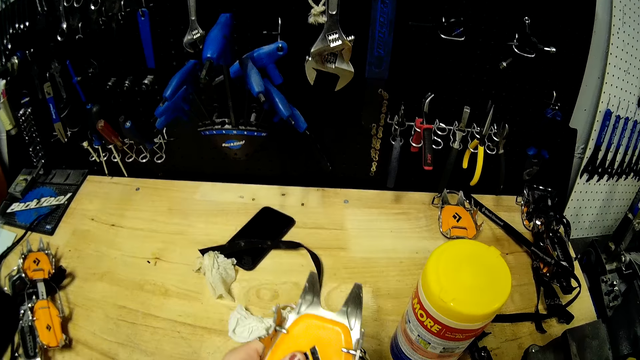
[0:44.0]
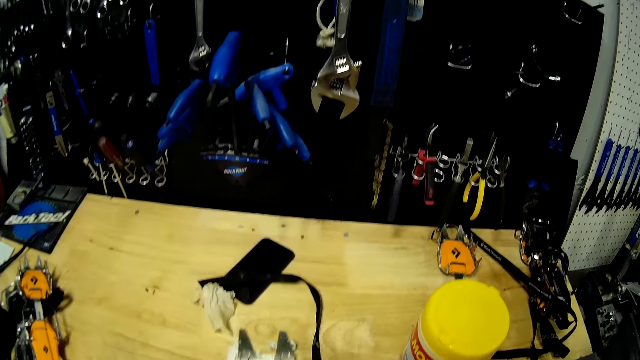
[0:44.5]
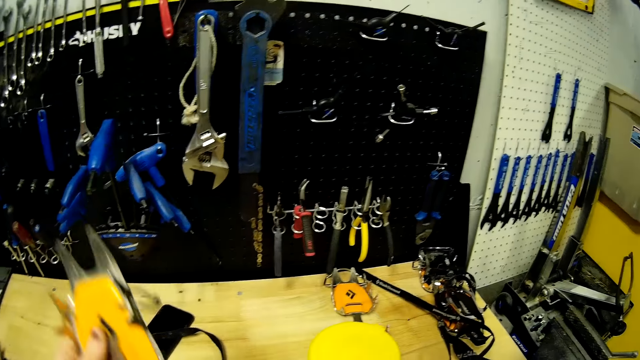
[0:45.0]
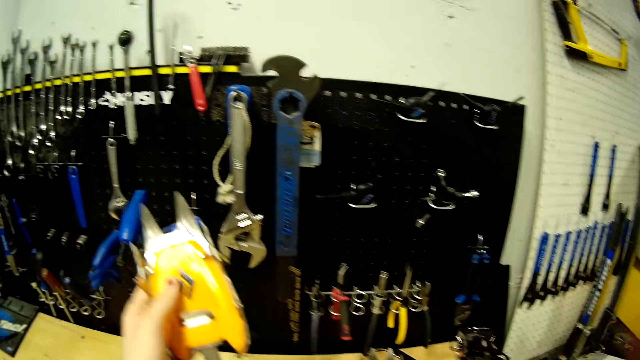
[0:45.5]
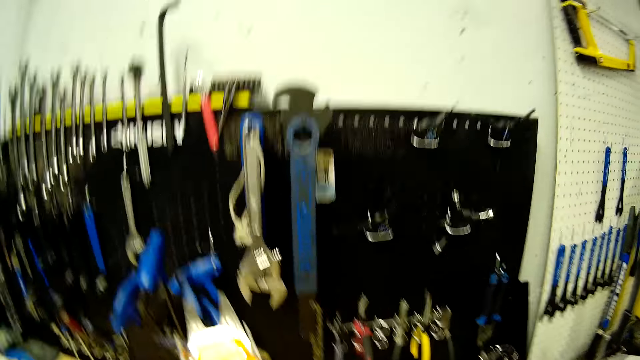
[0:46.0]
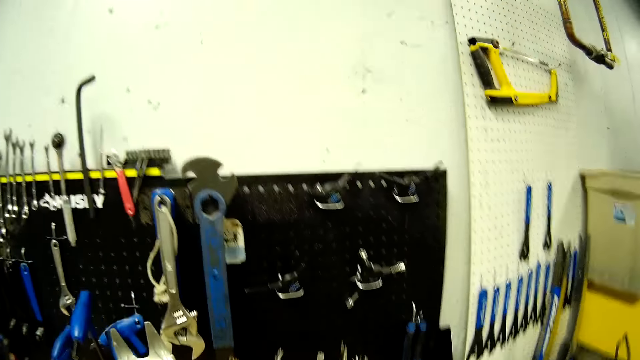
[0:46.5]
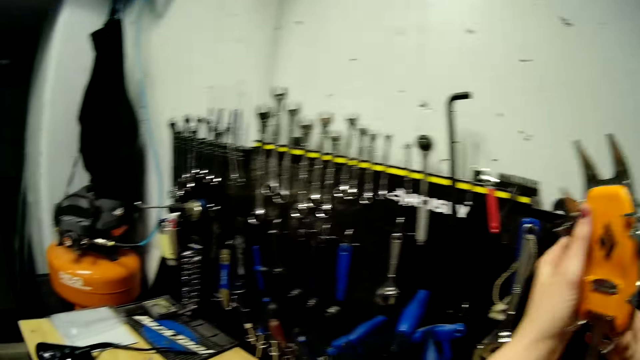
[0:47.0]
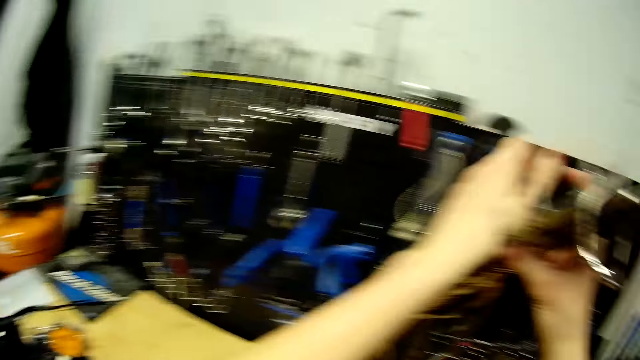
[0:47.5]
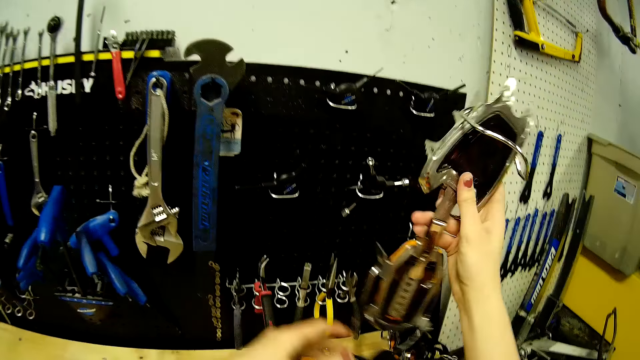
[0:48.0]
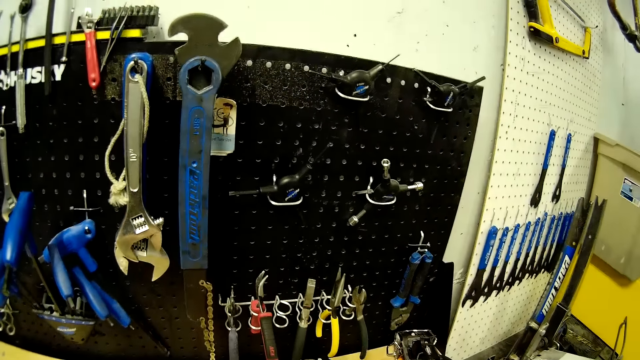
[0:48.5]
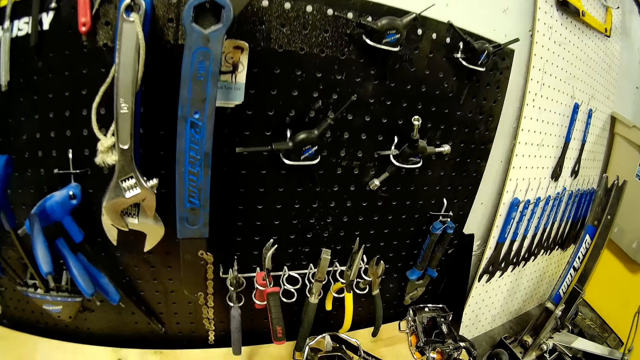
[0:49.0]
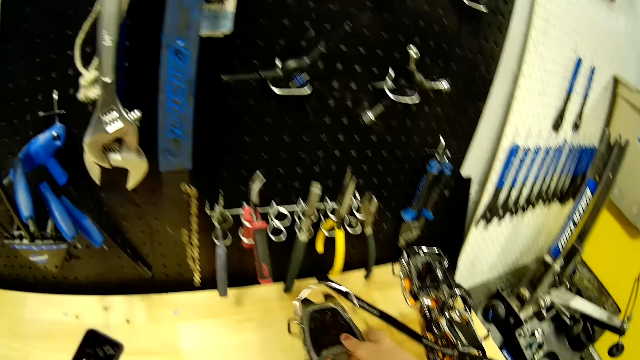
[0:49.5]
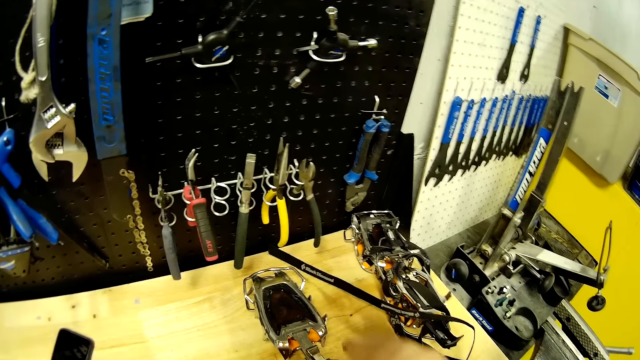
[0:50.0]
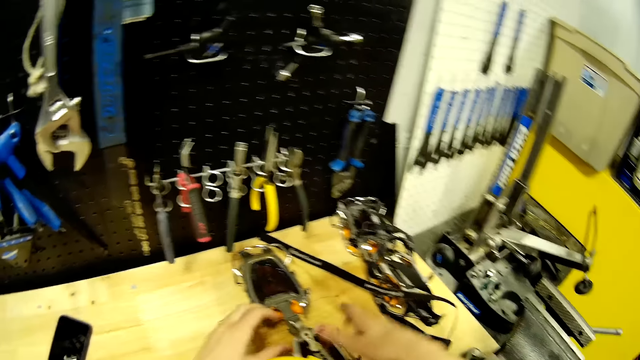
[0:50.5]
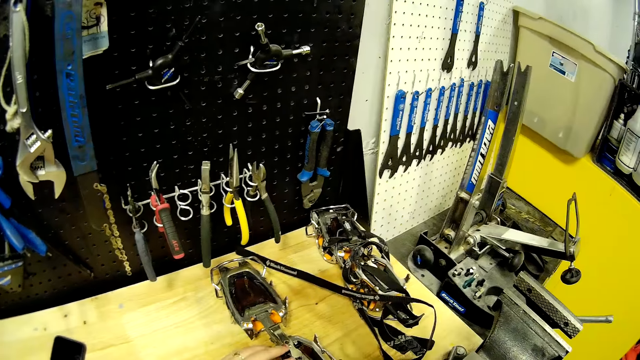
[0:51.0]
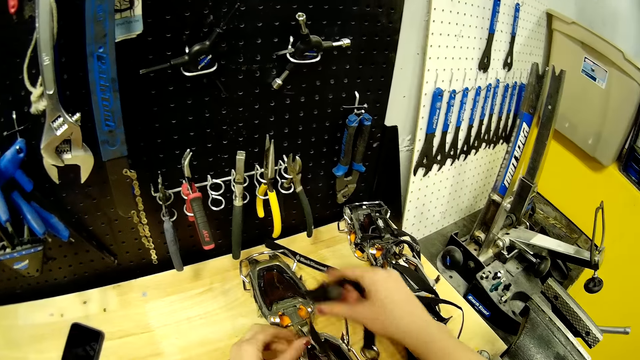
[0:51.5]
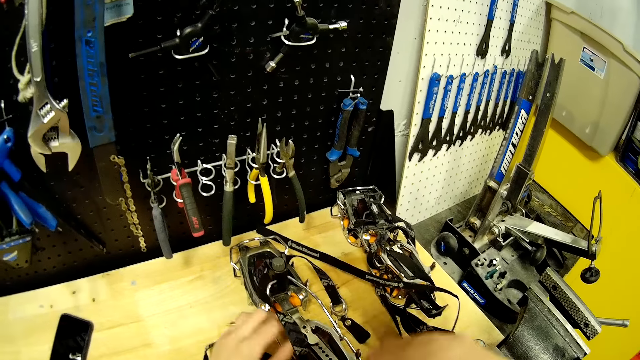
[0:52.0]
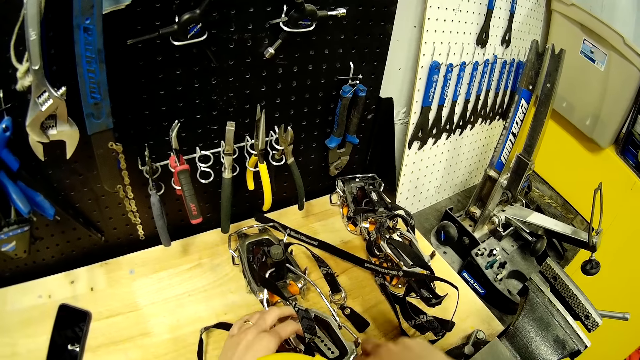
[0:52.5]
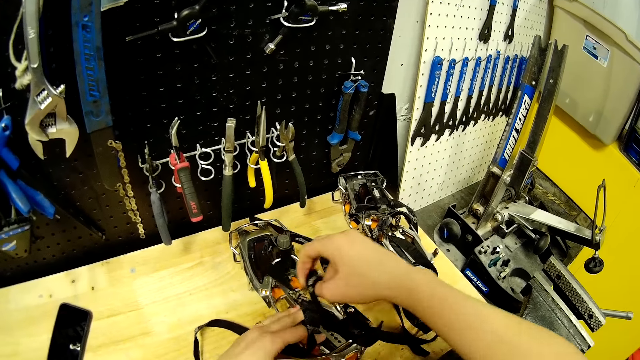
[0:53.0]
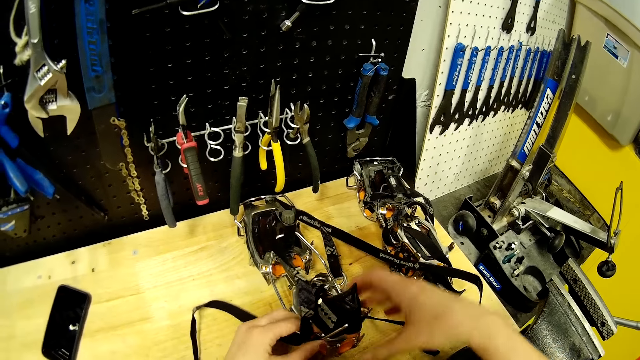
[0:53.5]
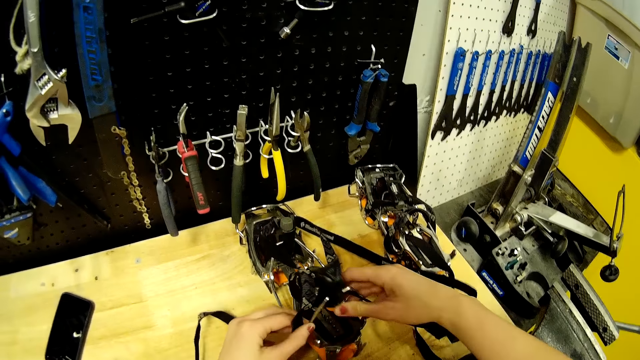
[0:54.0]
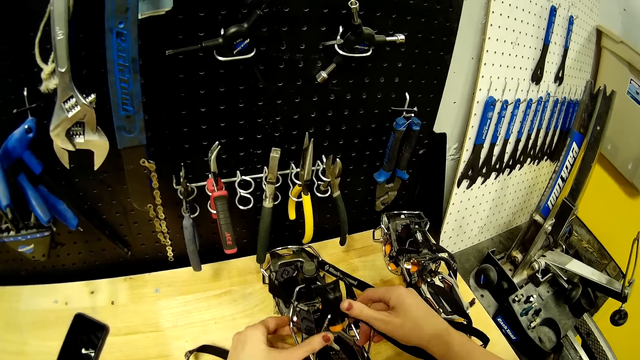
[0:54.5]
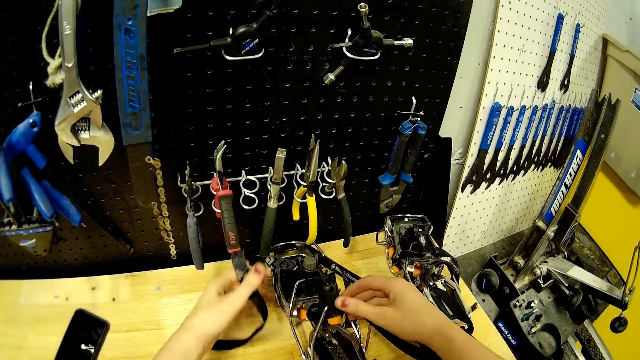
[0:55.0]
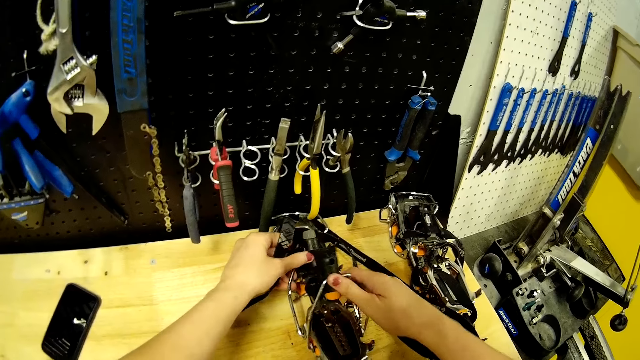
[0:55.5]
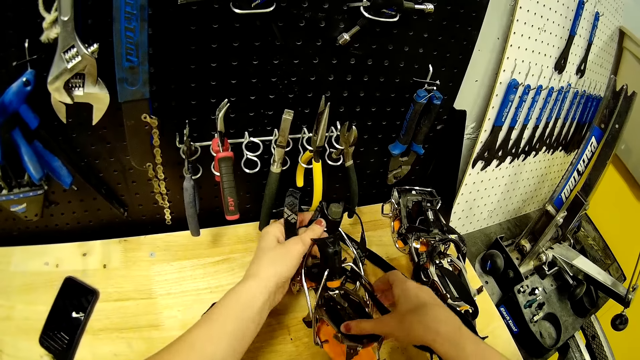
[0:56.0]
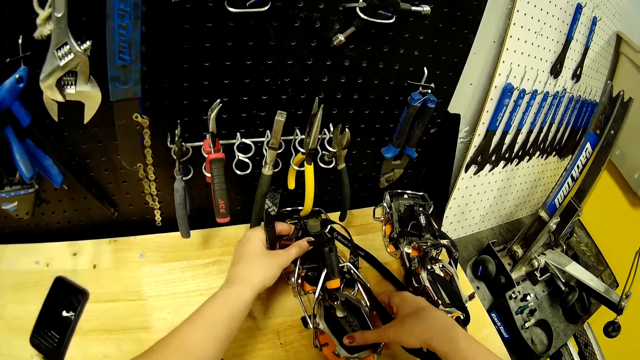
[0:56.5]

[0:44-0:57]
The camera wearer drops the metal strap or tool on the table with her right hand. She fixes the tool.

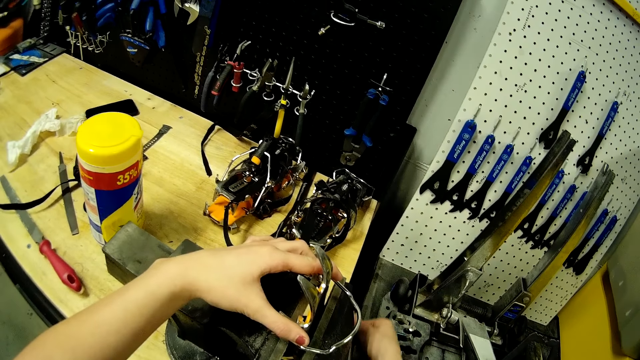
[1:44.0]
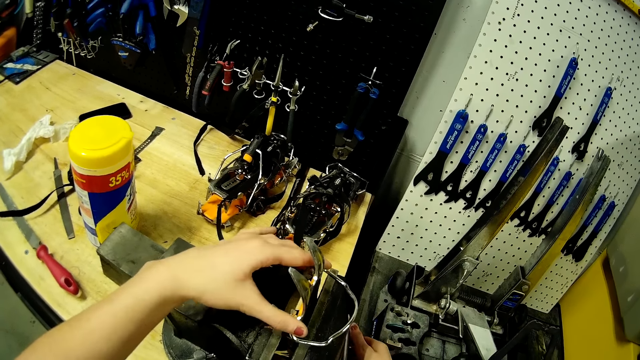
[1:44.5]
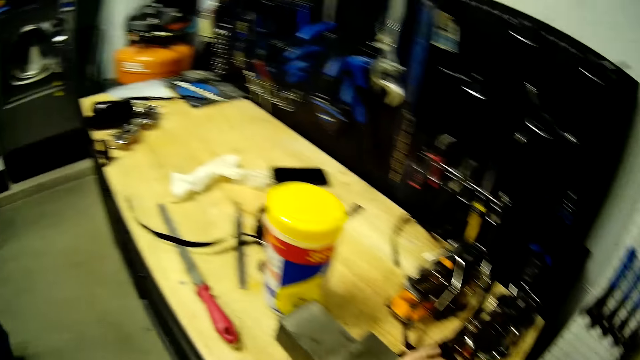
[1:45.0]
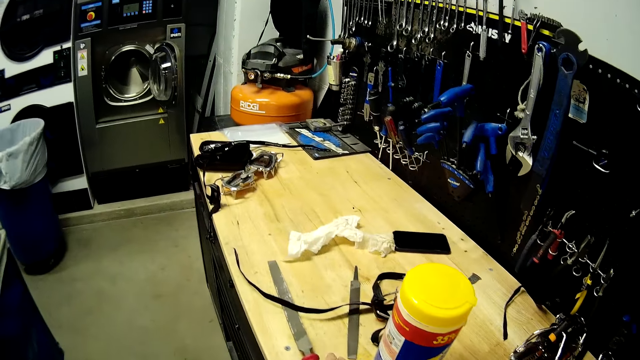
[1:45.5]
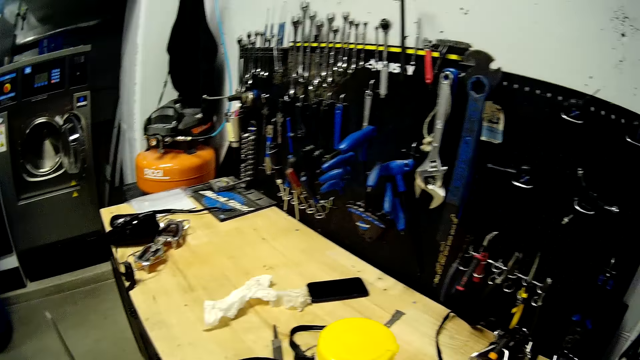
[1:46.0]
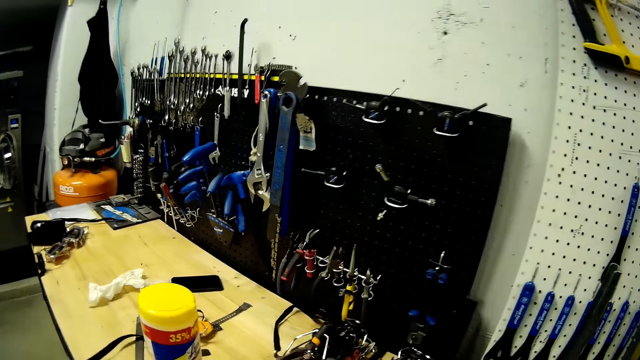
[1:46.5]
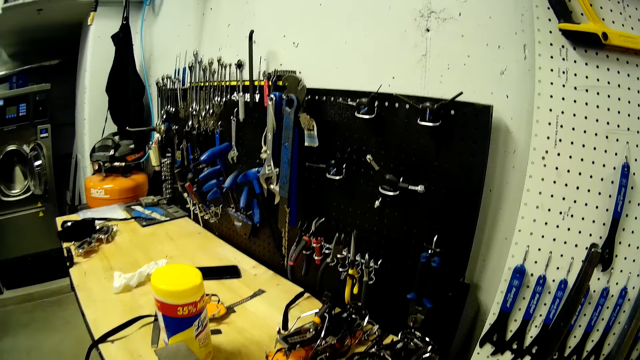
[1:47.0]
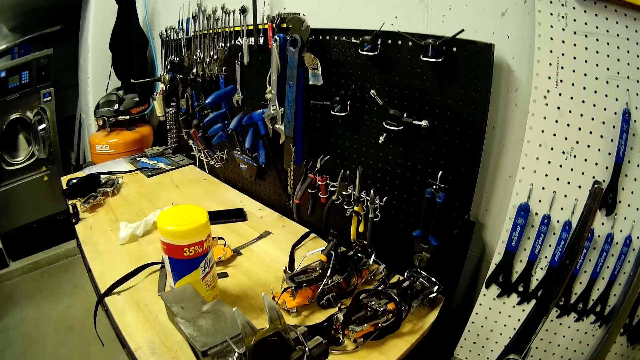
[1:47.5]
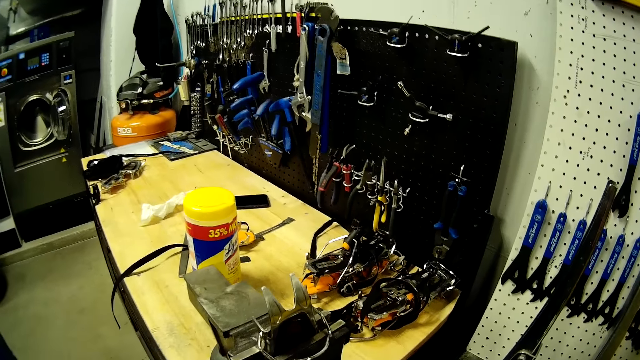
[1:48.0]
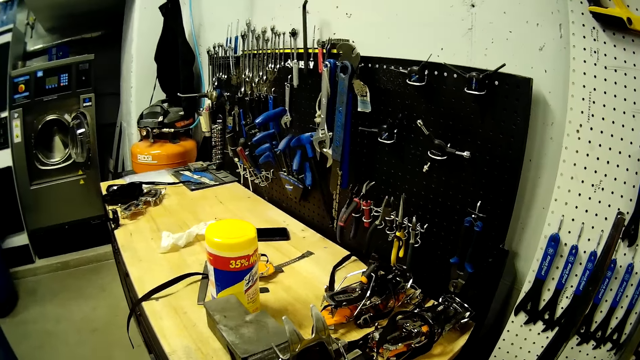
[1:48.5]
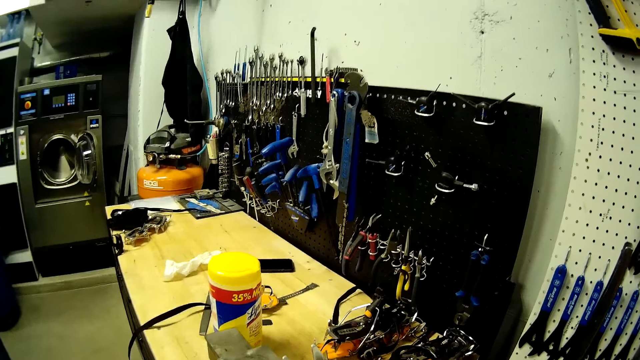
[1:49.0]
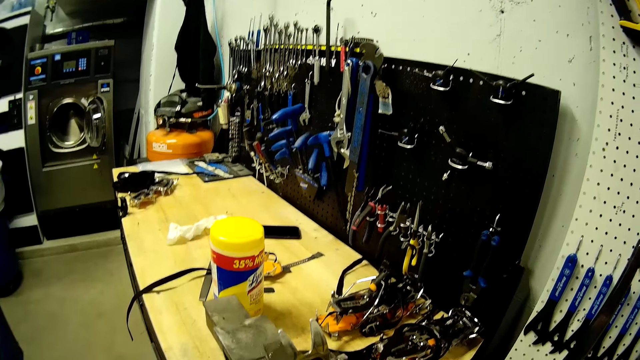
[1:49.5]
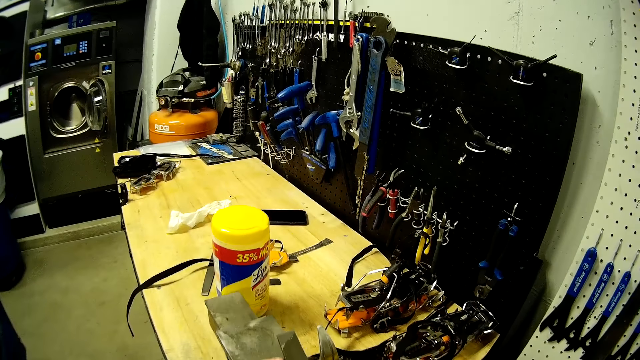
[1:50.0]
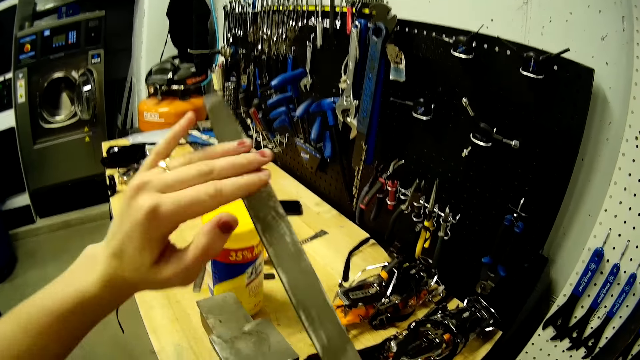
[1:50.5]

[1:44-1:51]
The camera wearer picks up the metal filer or filer tool from the table with her right hand. She files the tool with the filer tool.
